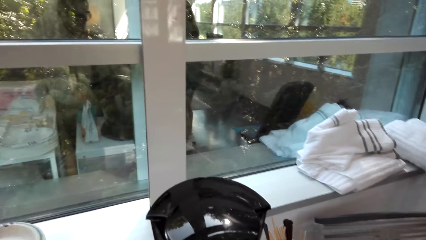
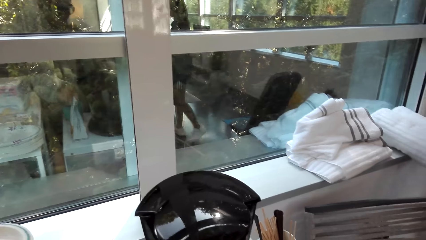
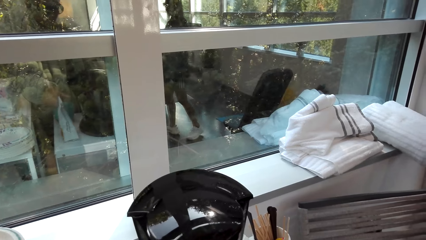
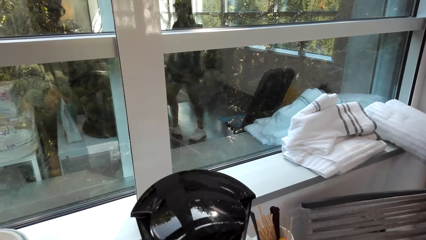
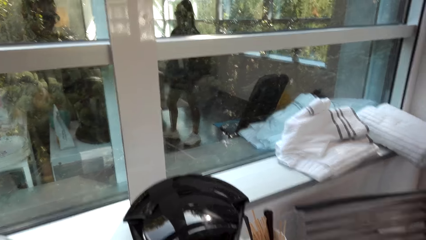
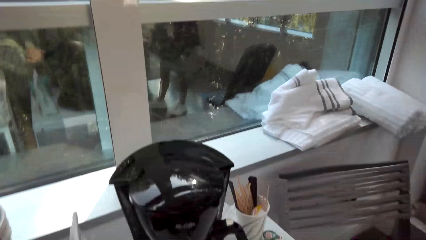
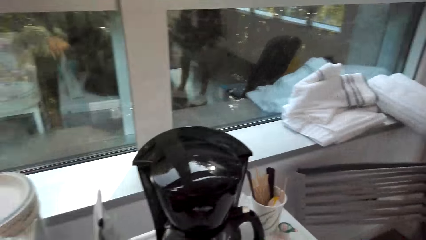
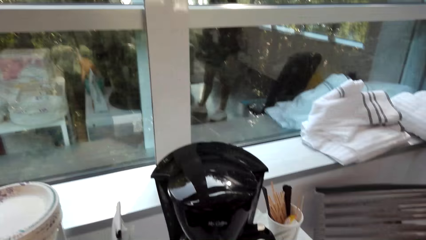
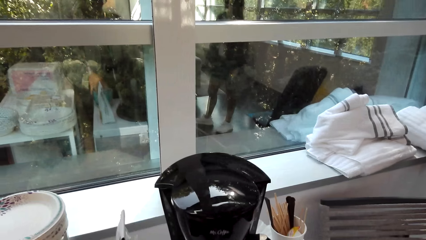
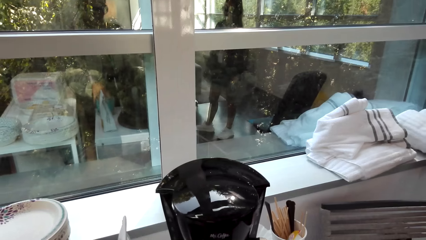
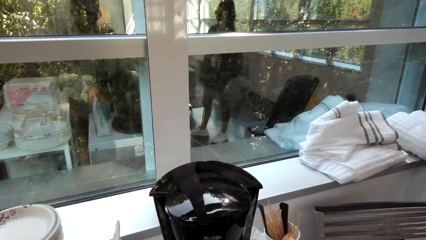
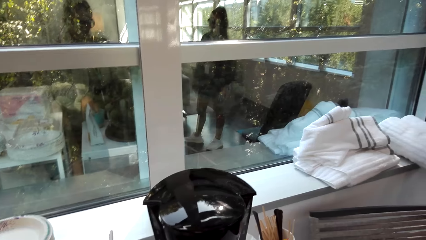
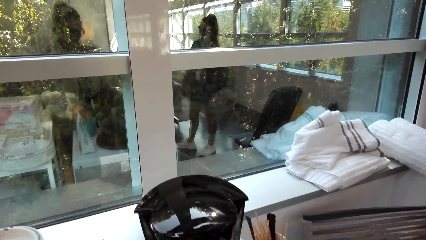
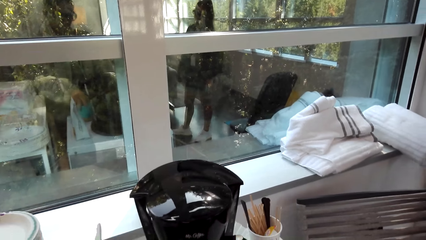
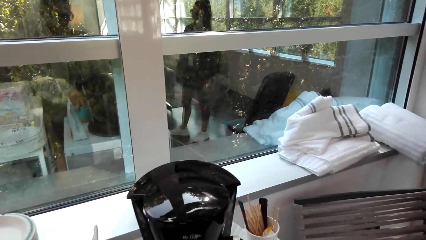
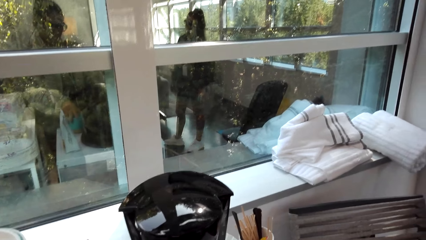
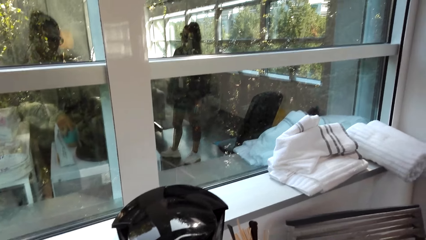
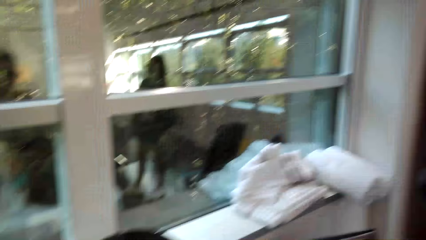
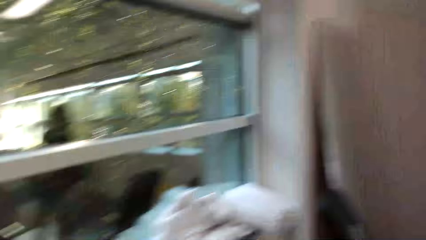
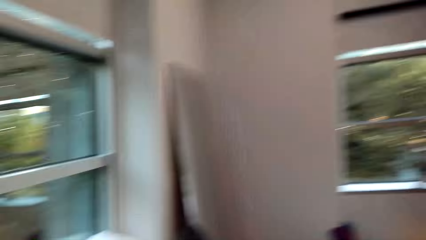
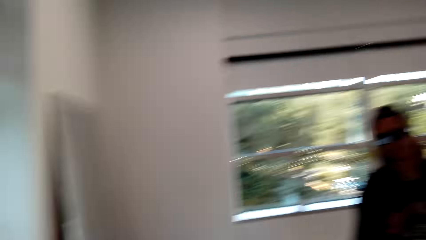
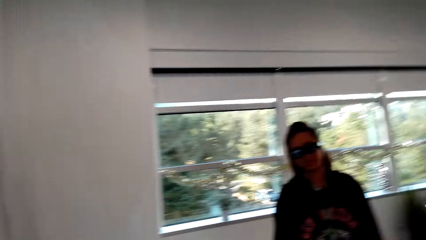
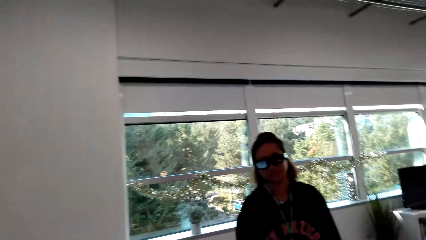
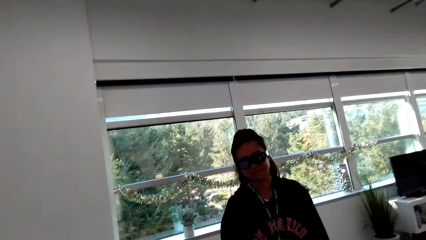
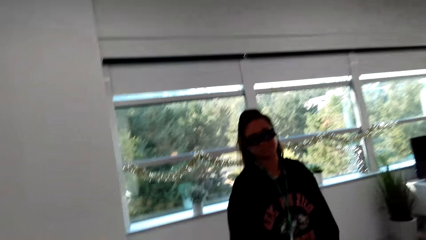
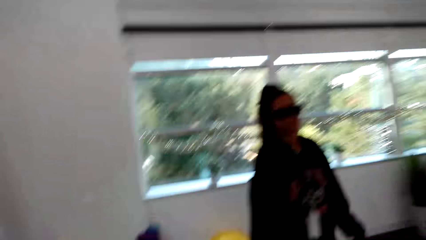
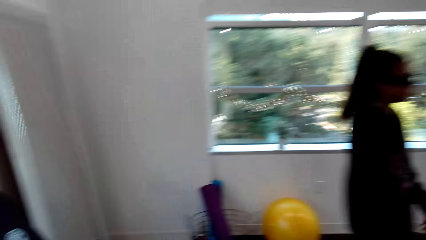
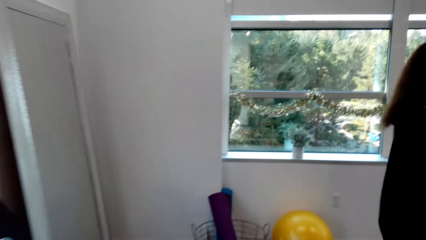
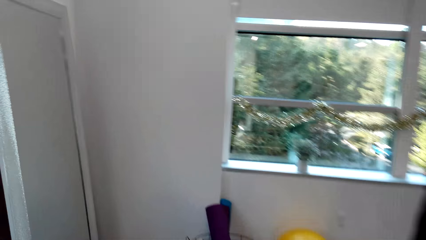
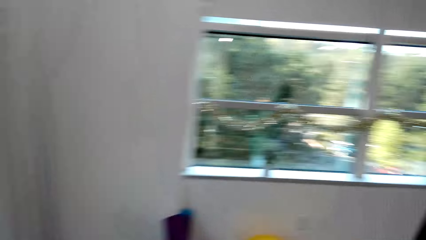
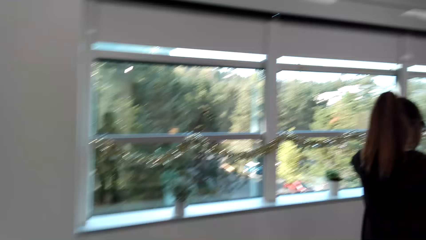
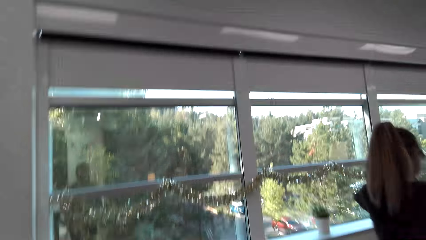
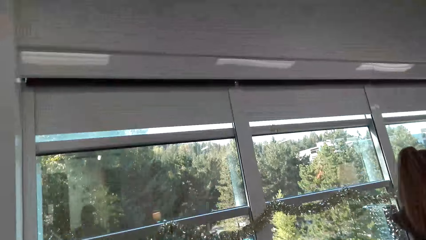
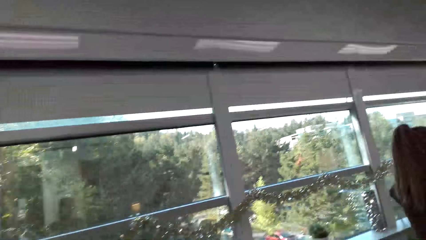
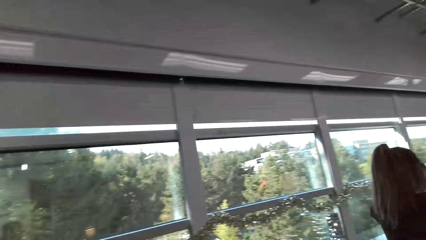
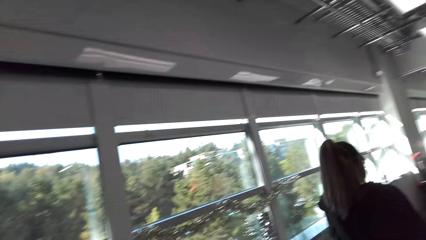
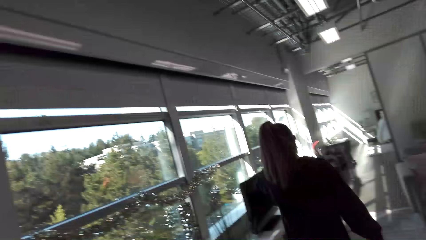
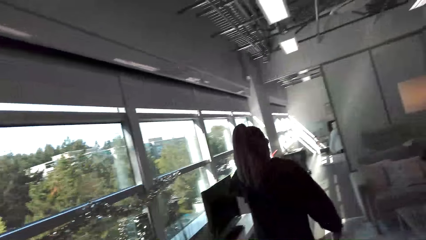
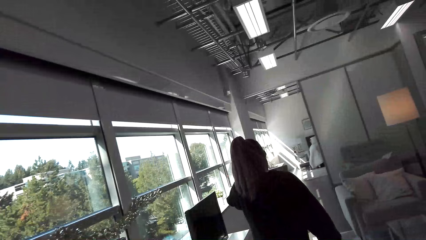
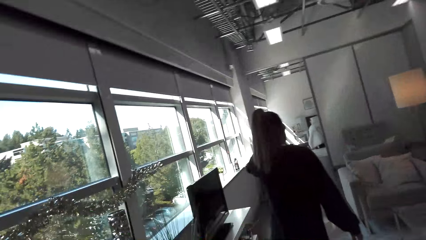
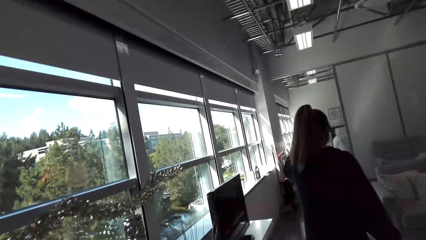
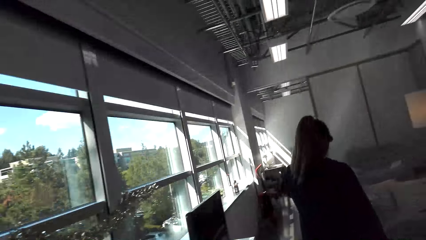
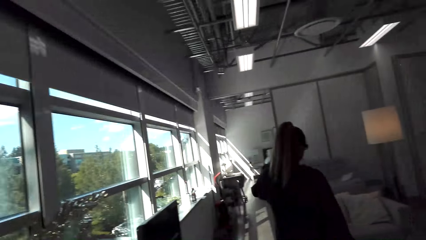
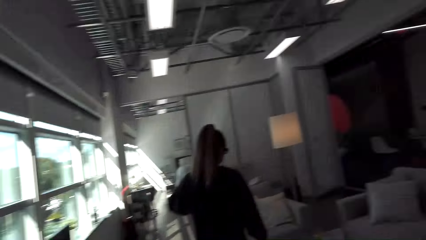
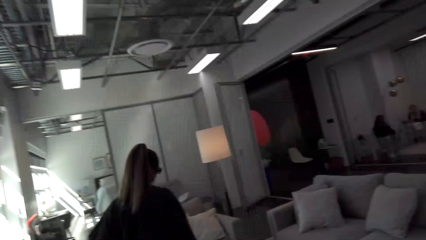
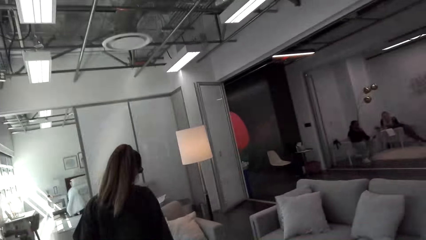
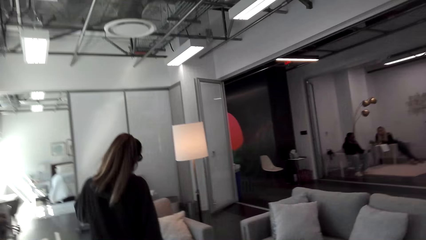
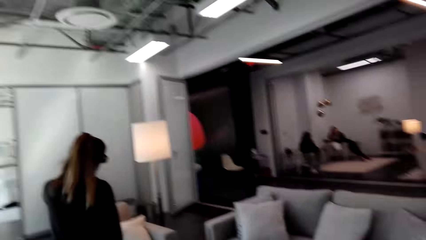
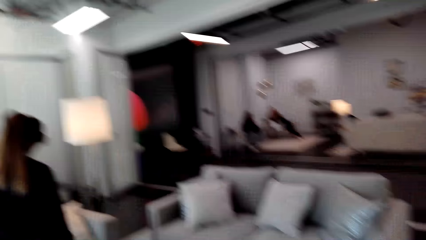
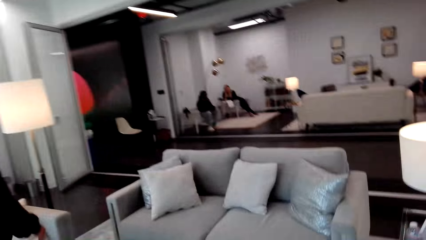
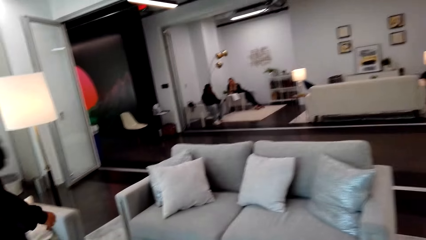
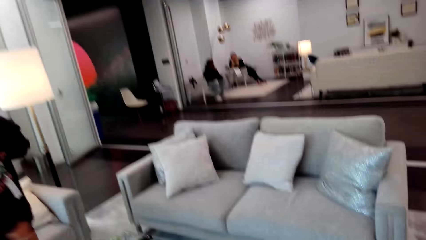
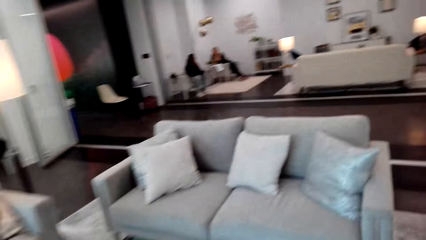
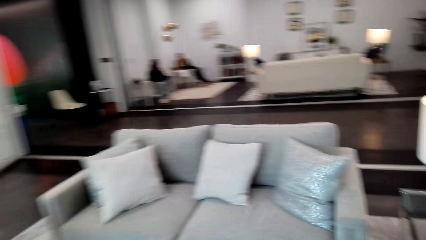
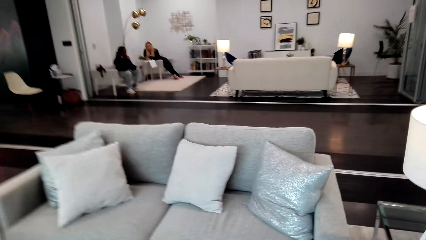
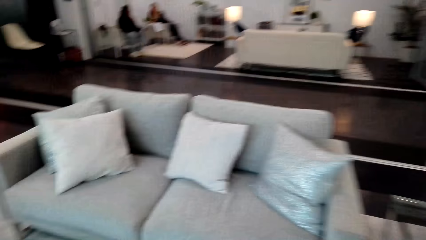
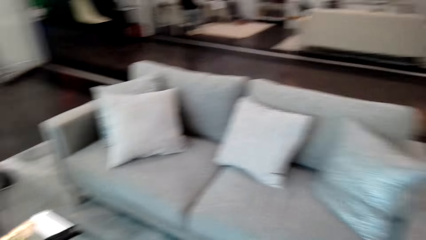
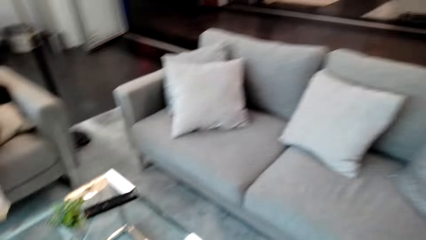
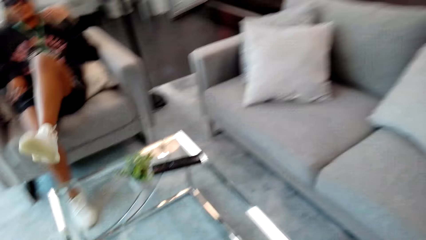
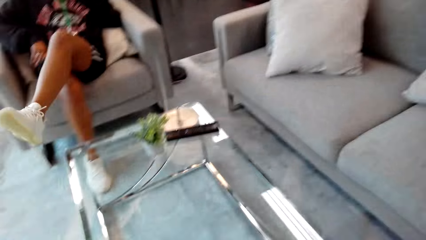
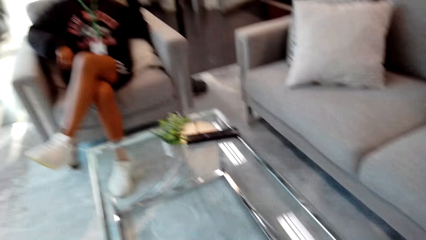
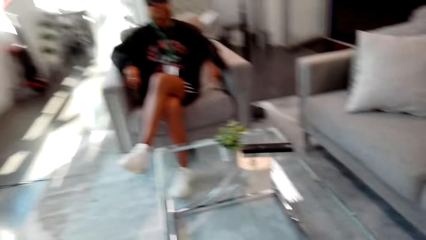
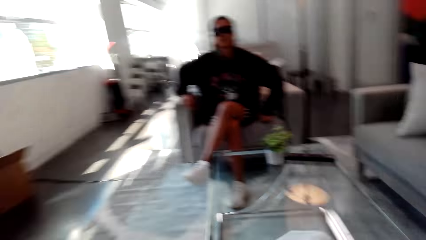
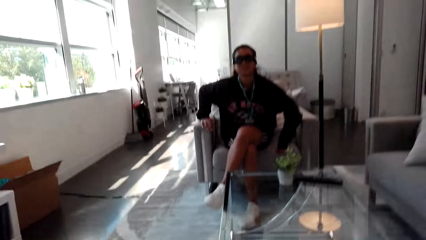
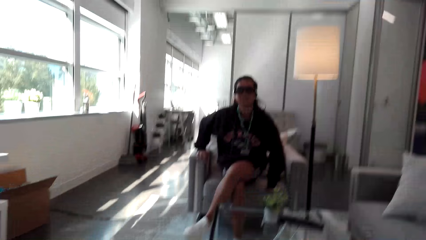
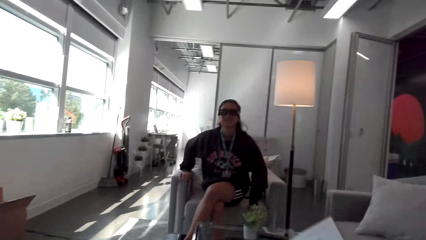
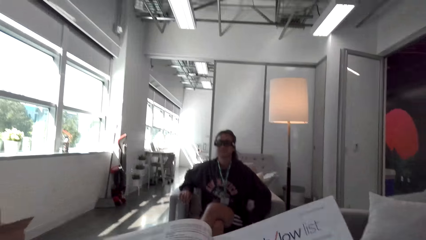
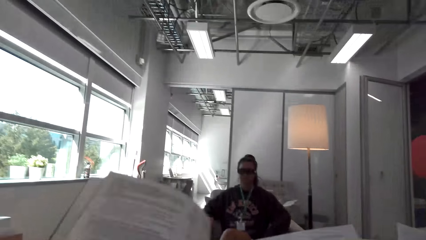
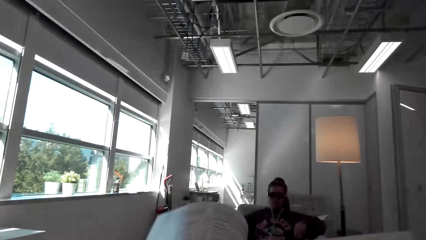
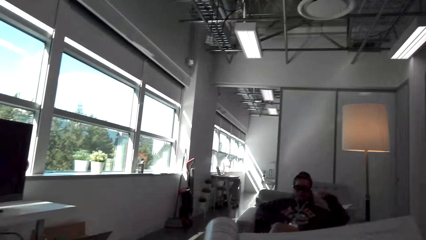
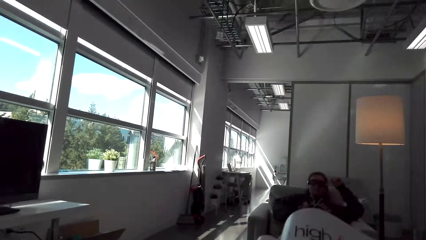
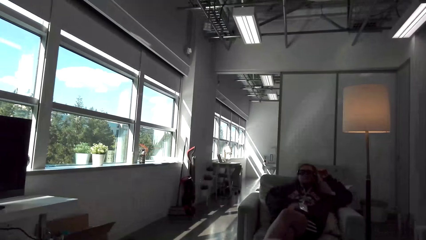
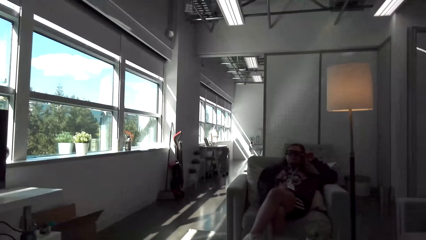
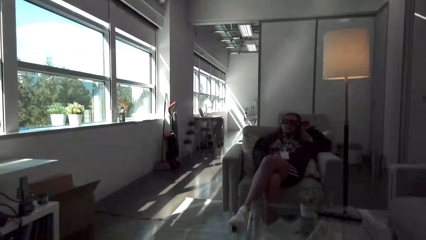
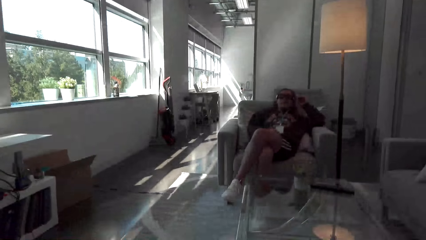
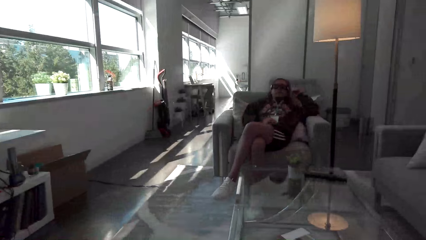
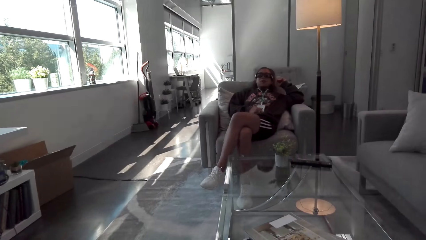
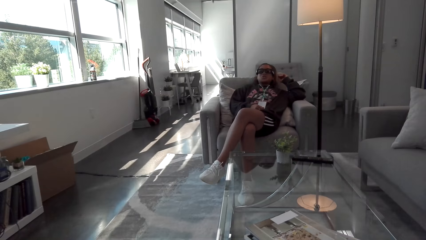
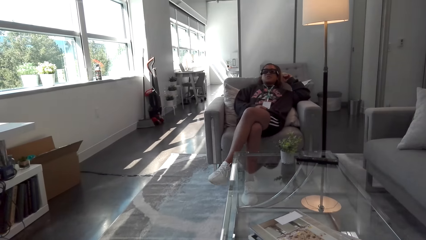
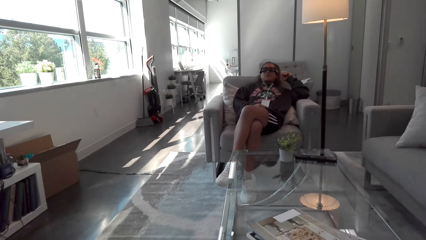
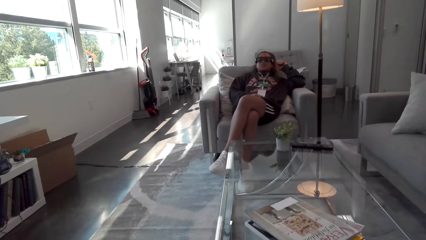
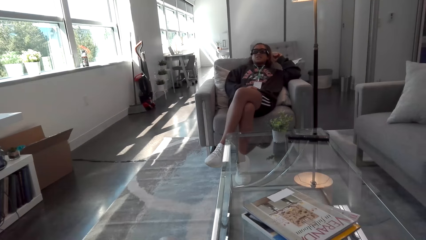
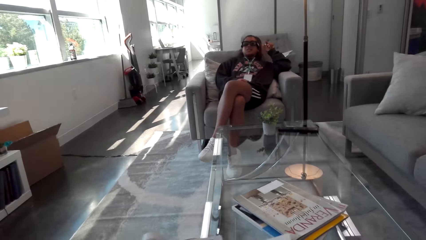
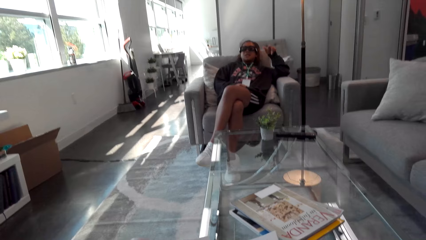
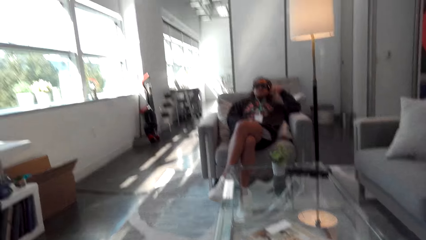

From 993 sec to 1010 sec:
The camera wearer holds the cup. They turn to the other side. They look at a woman and talk to the woman. The woman walks in the house beside the window. The camera wearer walks in the house behind the woman. They talk to the woman. The woman sits on the sofa. The camera wearer sits on the sofa. They hold the magazine. They talk to the woman.
